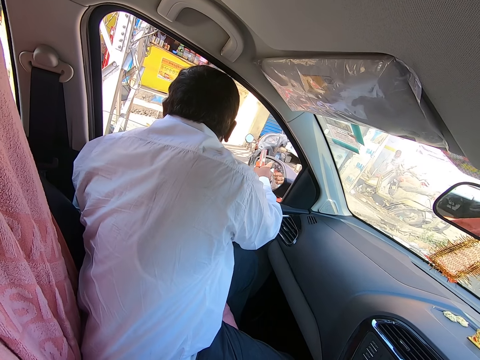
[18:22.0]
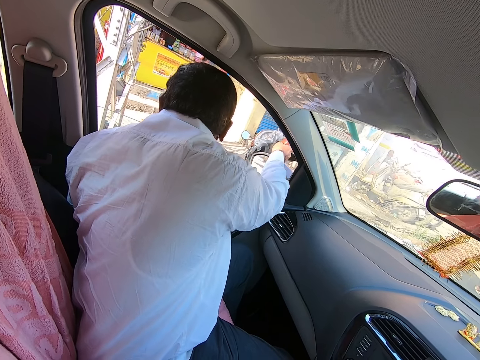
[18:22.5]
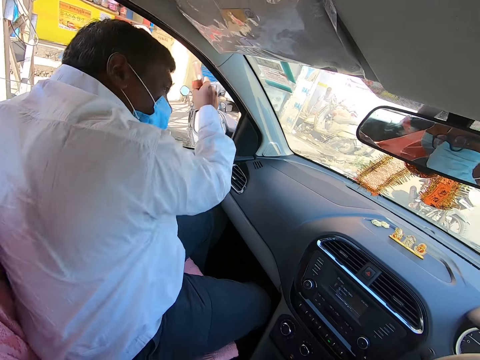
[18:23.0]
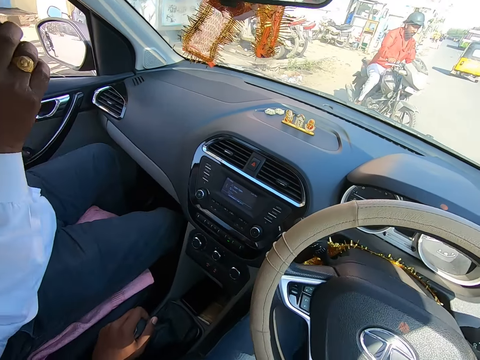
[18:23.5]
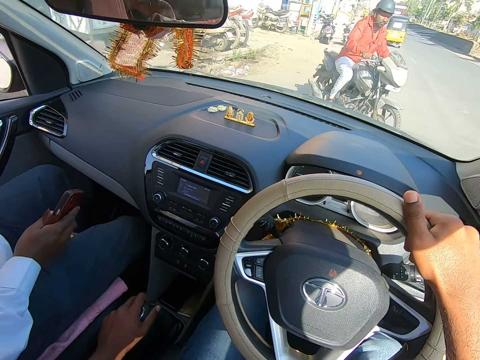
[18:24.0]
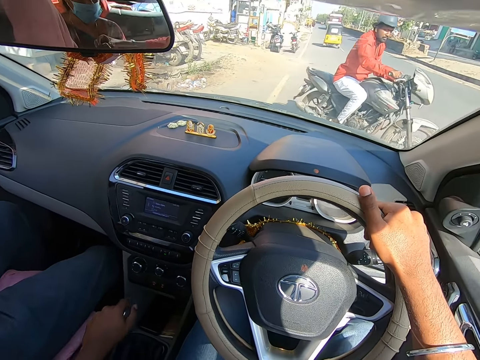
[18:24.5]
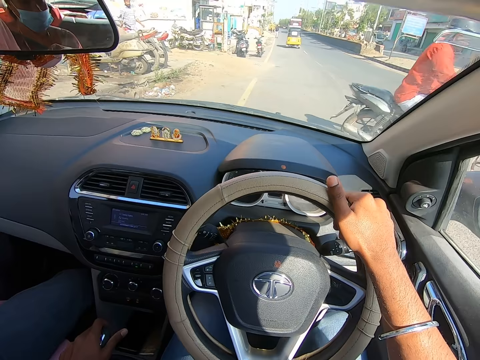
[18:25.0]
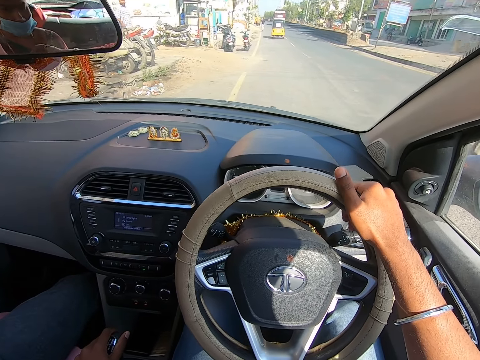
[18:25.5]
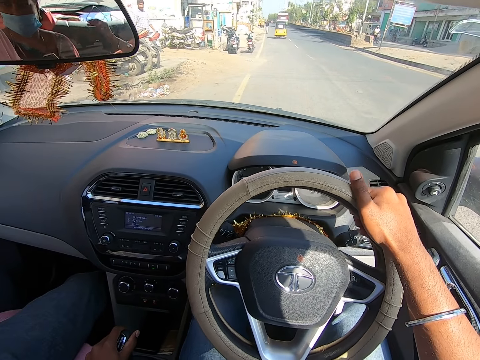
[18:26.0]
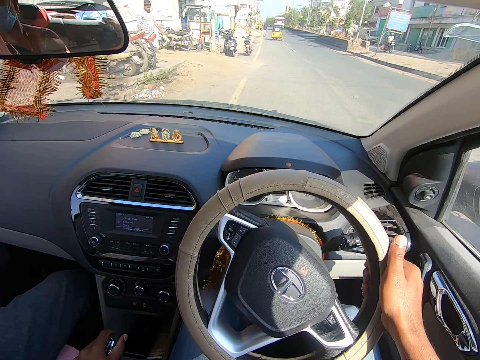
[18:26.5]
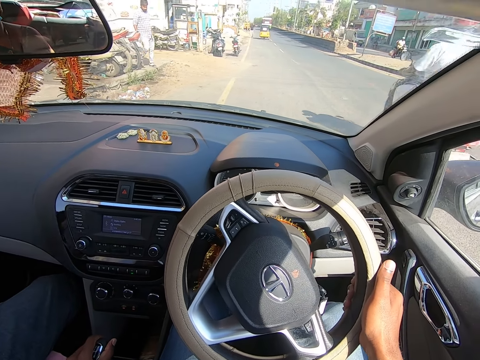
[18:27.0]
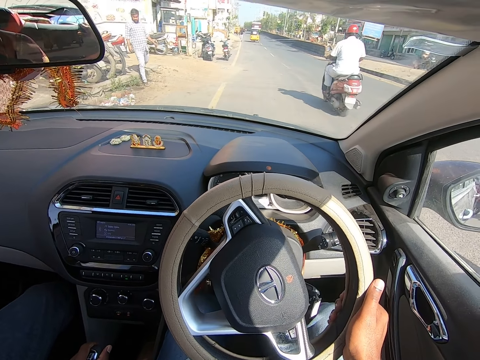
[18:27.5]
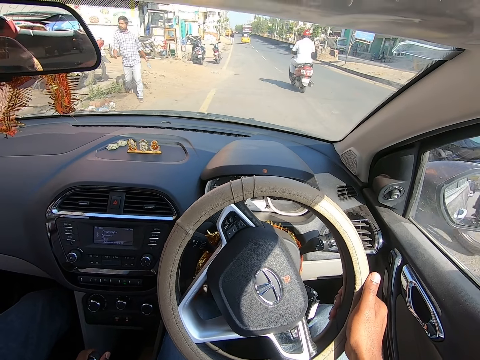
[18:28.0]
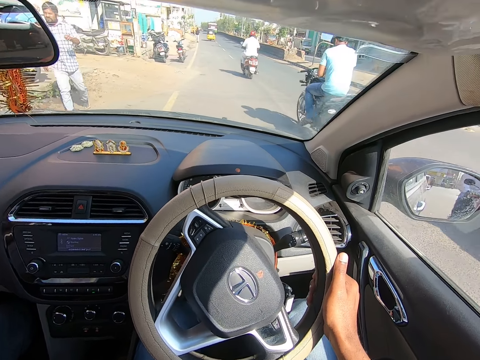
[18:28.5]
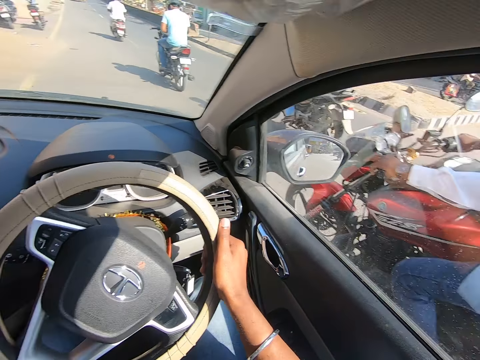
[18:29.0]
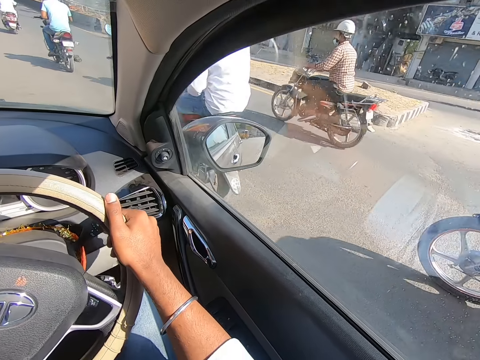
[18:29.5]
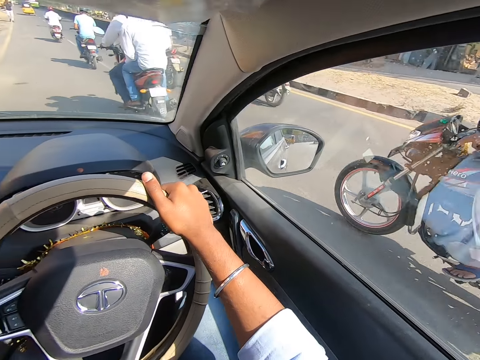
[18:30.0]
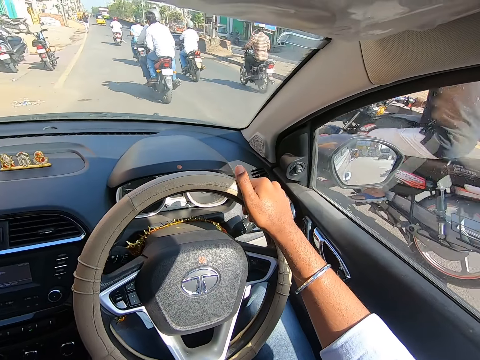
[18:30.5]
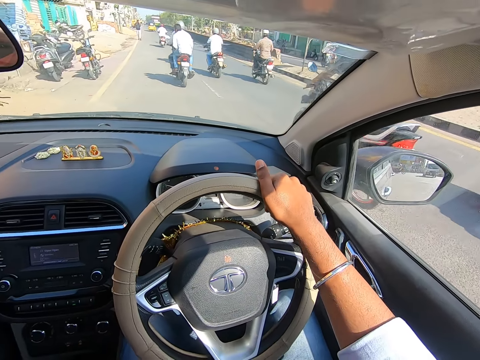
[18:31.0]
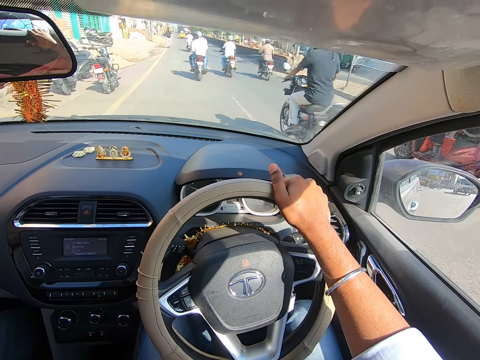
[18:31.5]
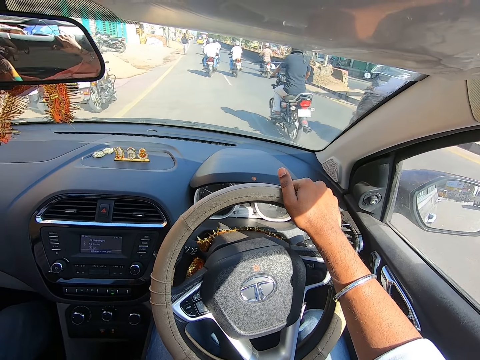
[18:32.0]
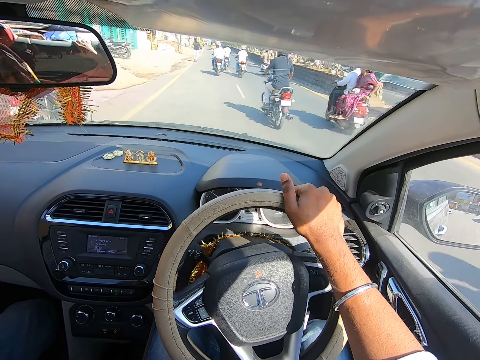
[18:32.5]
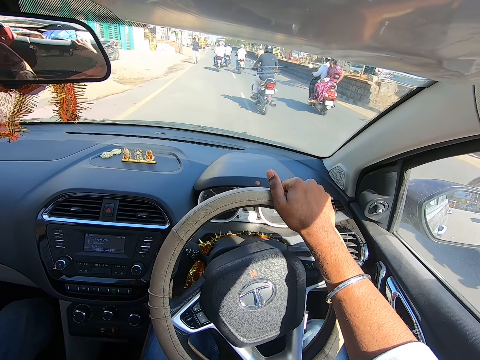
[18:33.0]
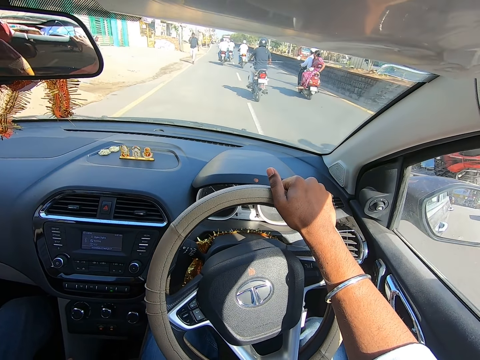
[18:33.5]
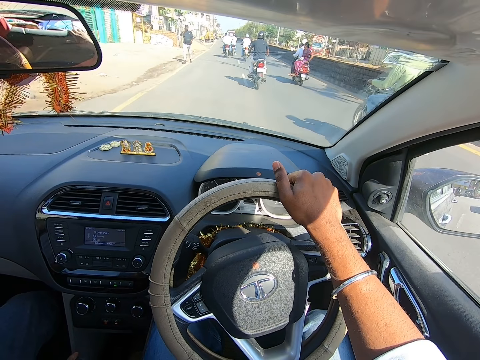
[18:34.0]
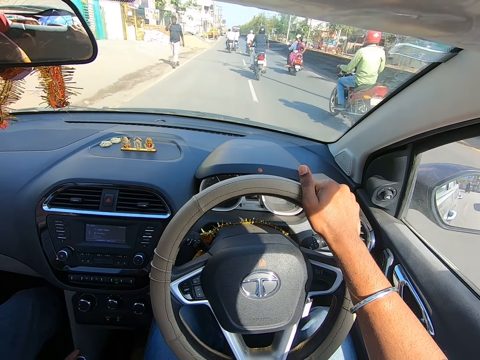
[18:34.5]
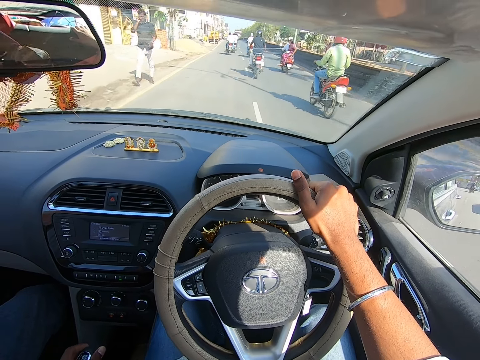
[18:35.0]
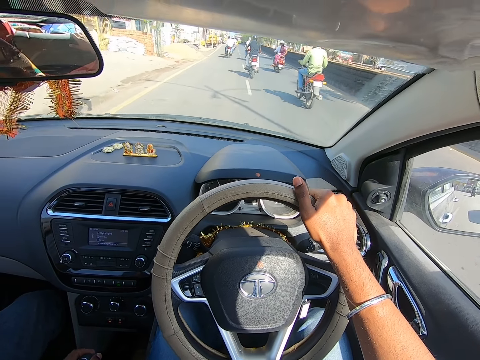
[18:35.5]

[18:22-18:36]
The man gesticulates with his hand. The camera wearer drives the car.

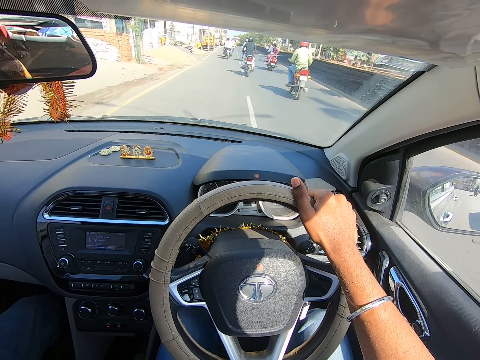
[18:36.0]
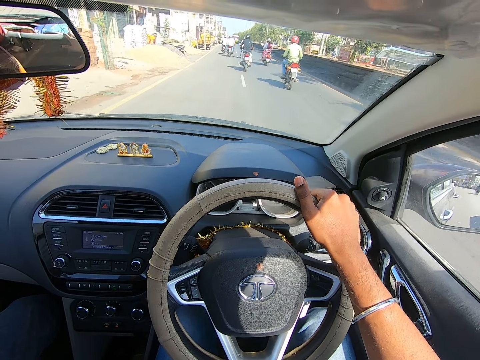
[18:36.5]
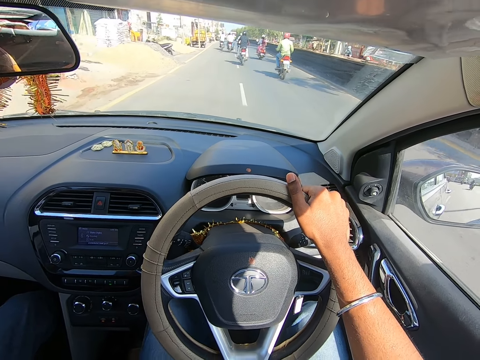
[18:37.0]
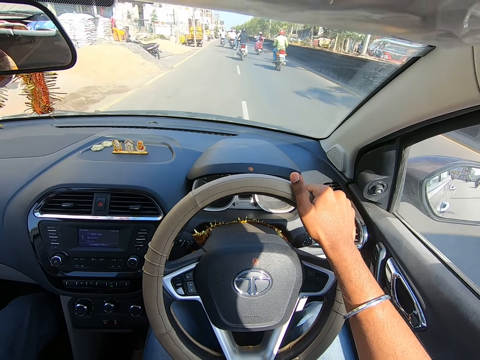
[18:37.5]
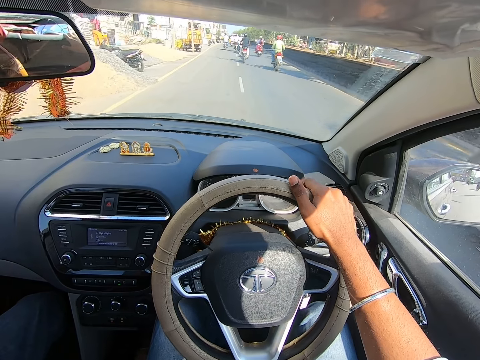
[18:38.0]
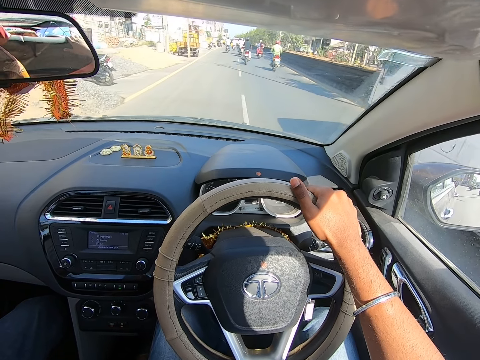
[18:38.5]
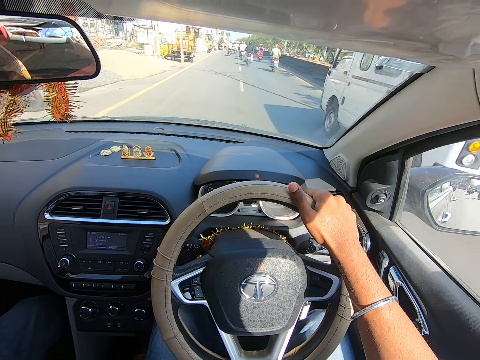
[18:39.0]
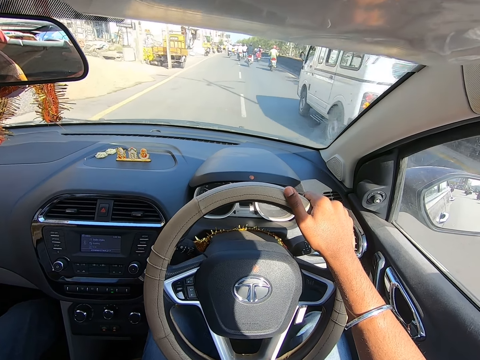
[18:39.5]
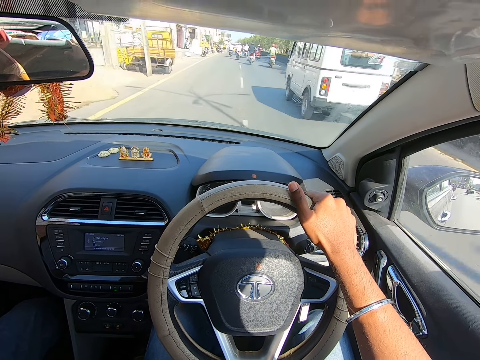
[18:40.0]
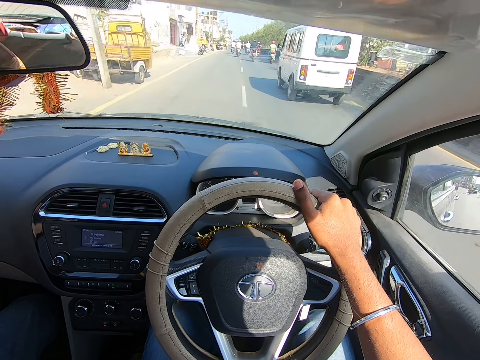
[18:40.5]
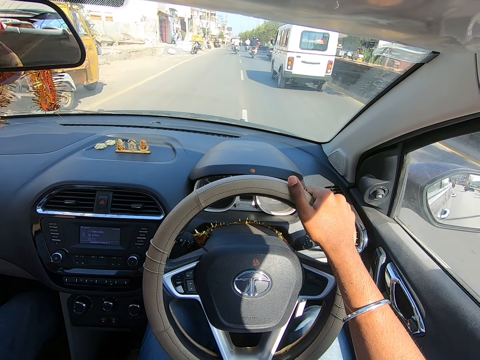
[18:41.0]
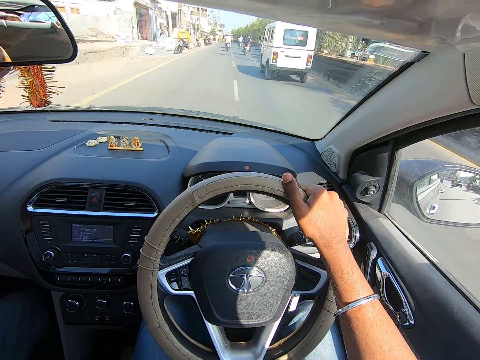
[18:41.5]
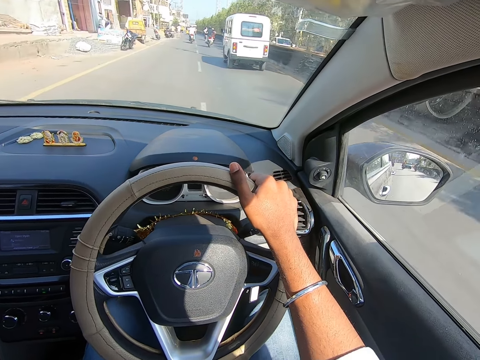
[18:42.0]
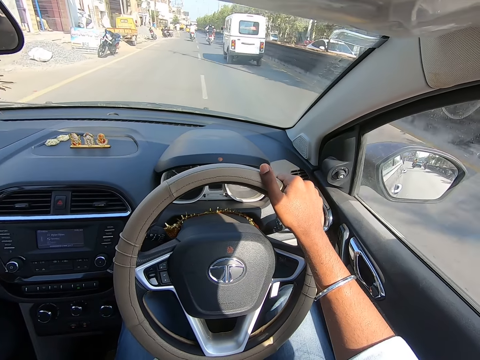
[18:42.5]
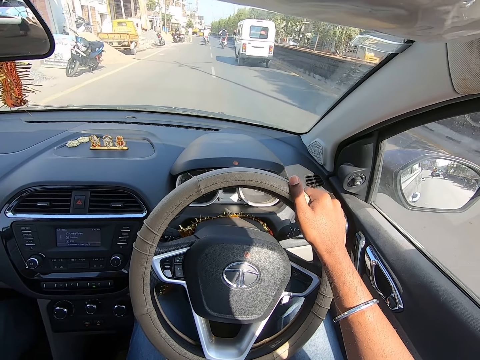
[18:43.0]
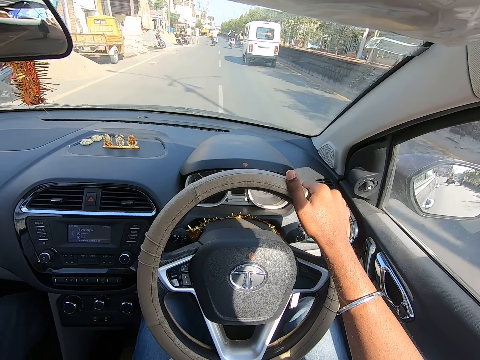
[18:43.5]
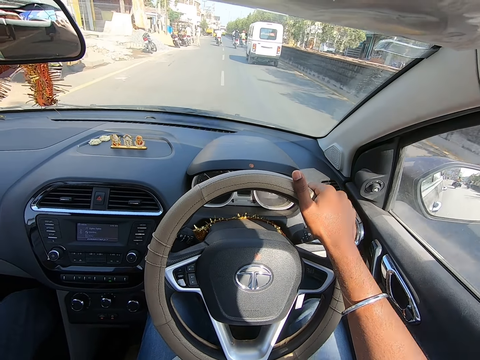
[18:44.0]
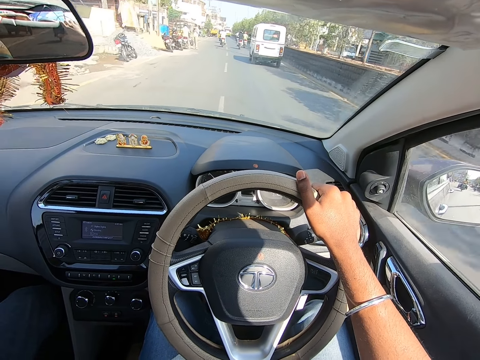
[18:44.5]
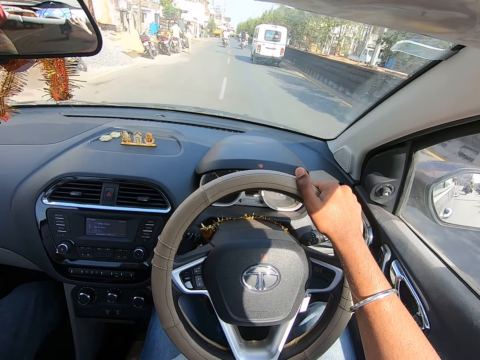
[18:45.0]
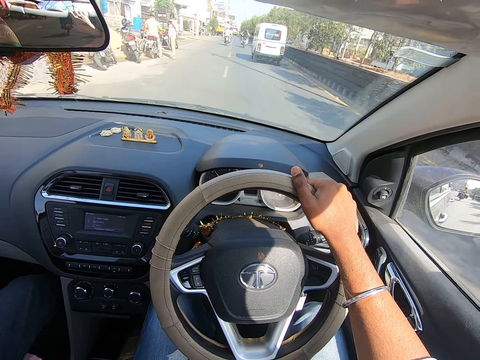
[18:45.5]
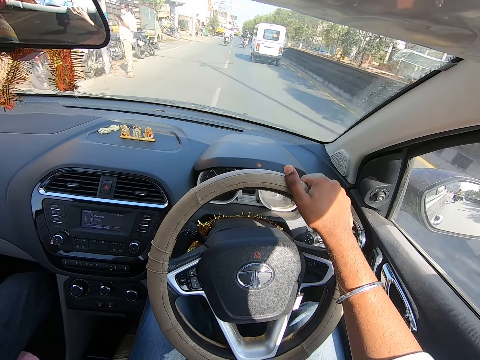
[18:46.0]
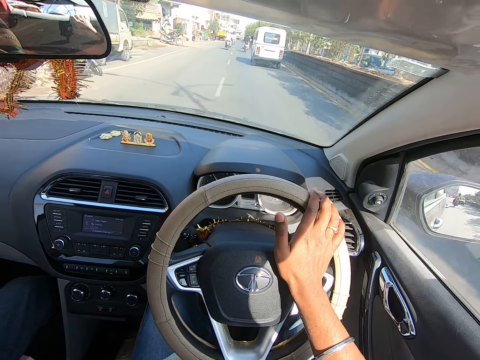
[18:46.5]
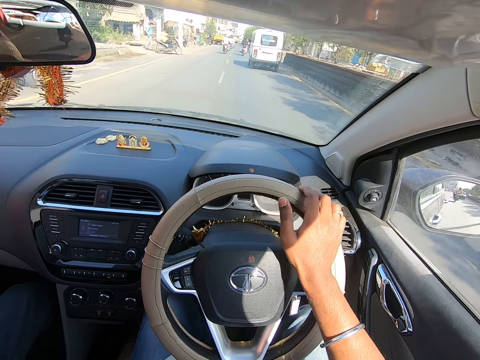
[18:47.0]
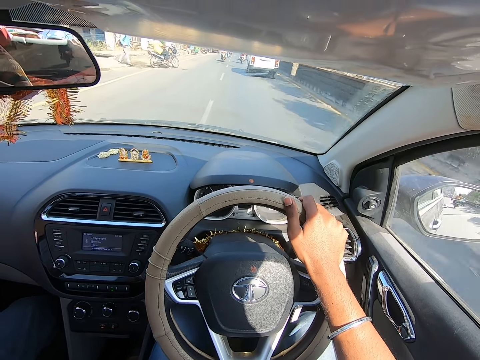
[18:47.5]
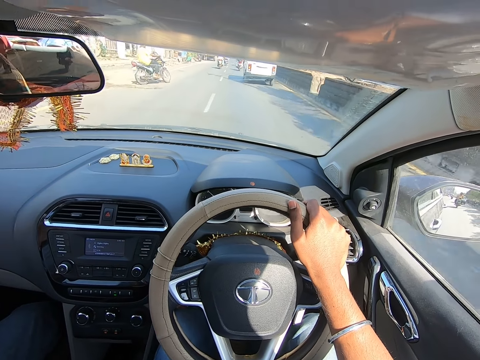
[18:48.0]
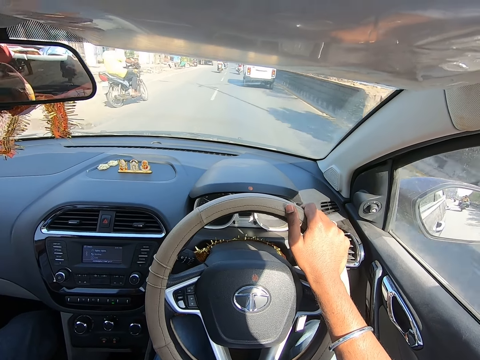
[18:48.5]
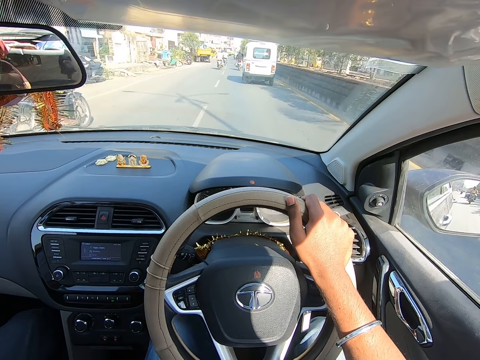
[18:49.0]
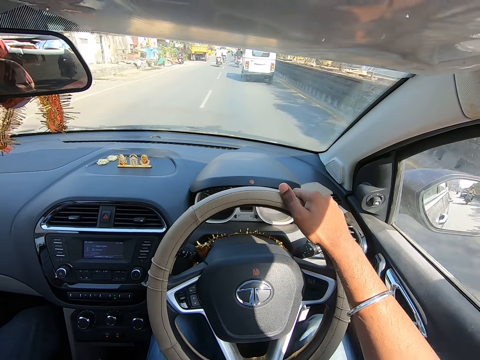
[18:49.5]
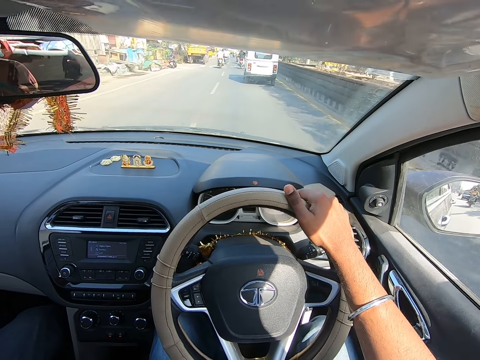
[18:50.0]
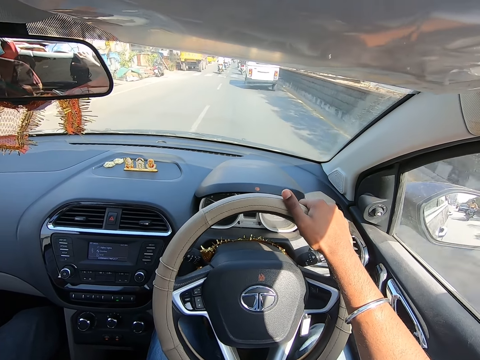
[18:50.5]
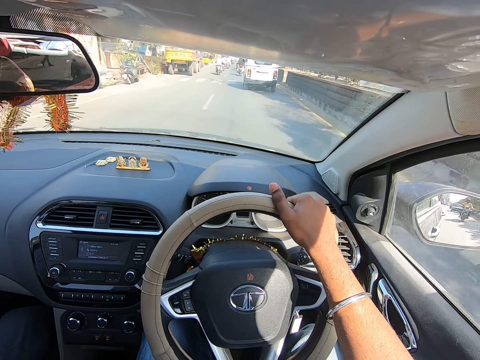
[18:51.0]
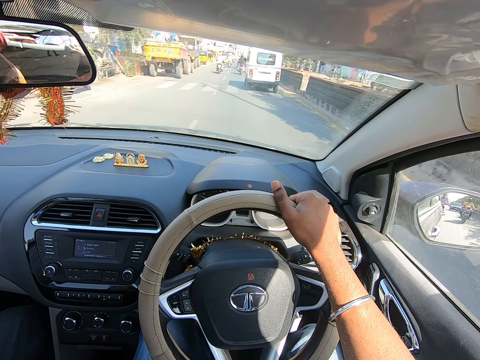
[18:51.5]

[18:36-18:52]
A white van drives past the camera wearer. He drives past a white car. He presses the horn of the car with his right hand. He drives past a motorcycle.
